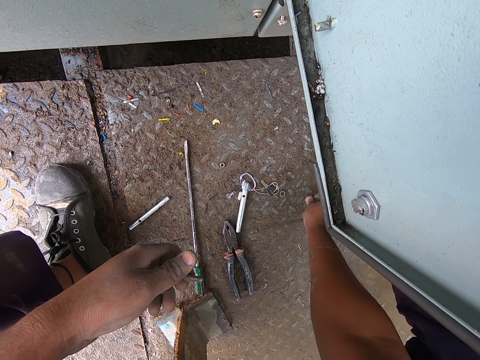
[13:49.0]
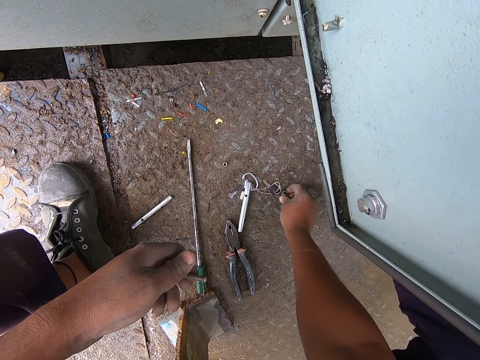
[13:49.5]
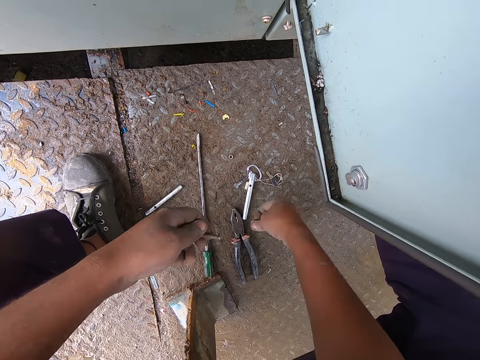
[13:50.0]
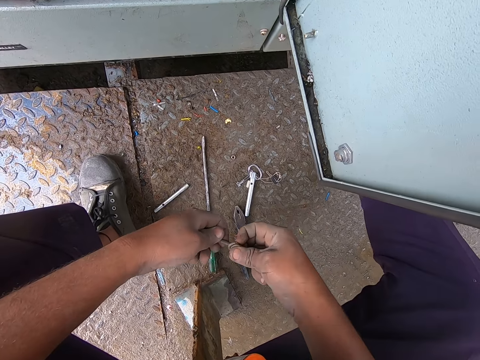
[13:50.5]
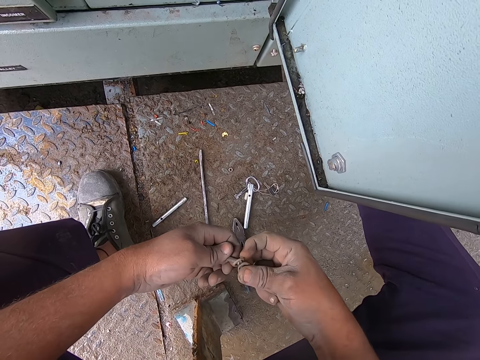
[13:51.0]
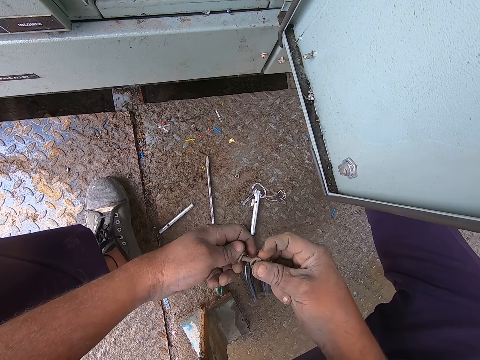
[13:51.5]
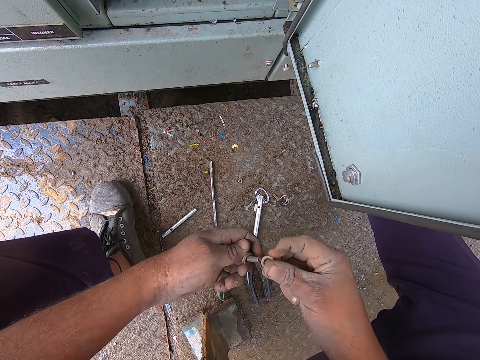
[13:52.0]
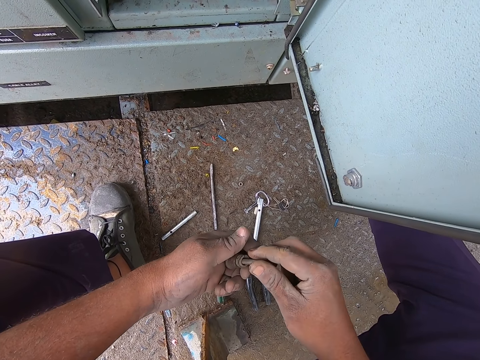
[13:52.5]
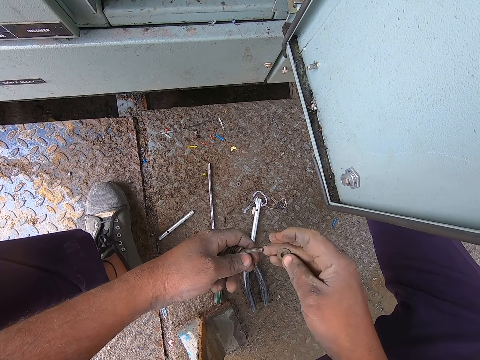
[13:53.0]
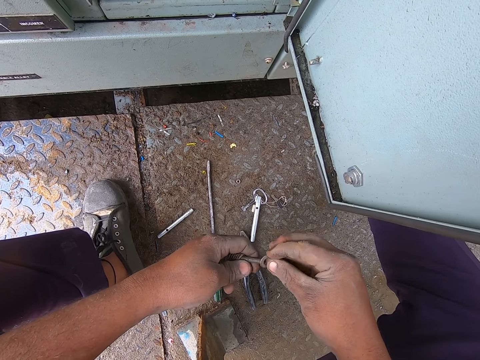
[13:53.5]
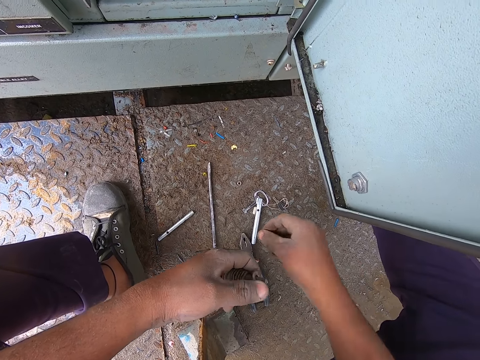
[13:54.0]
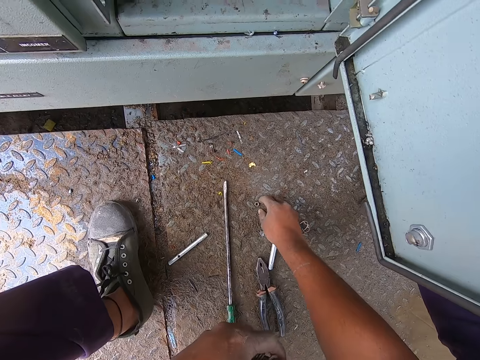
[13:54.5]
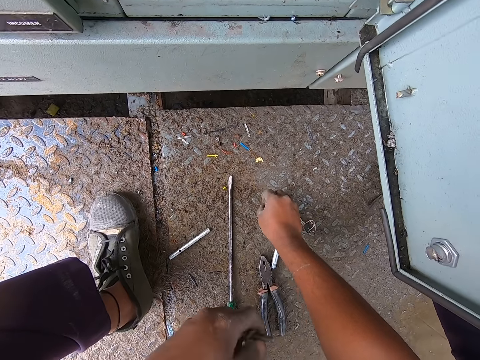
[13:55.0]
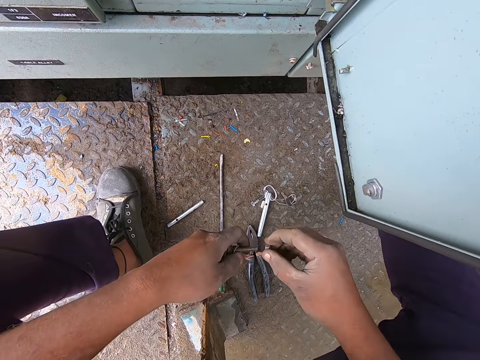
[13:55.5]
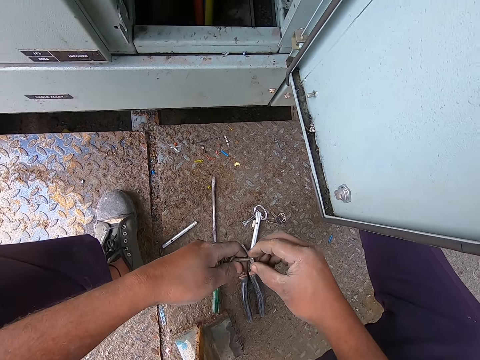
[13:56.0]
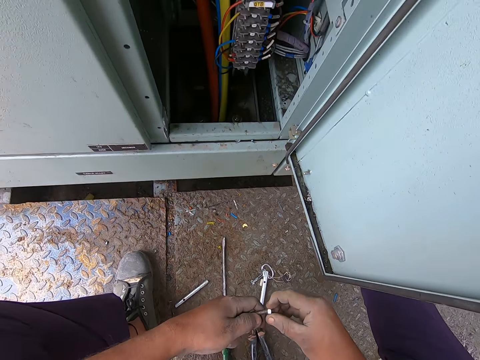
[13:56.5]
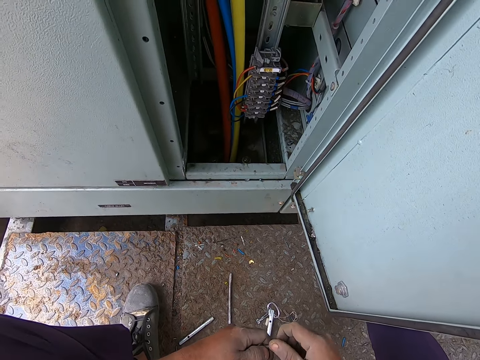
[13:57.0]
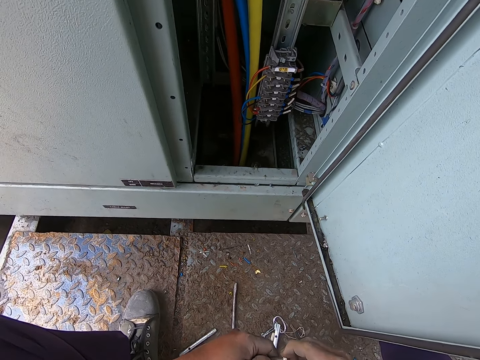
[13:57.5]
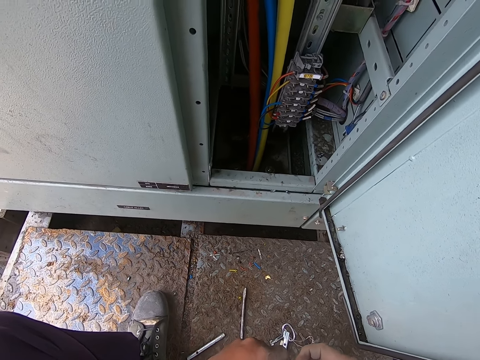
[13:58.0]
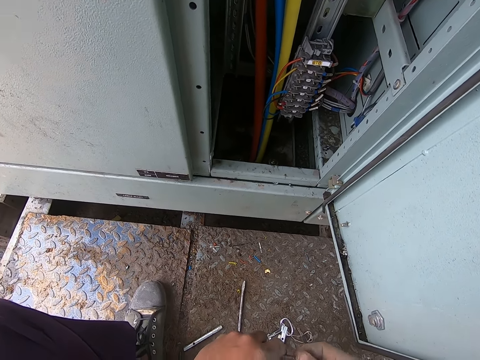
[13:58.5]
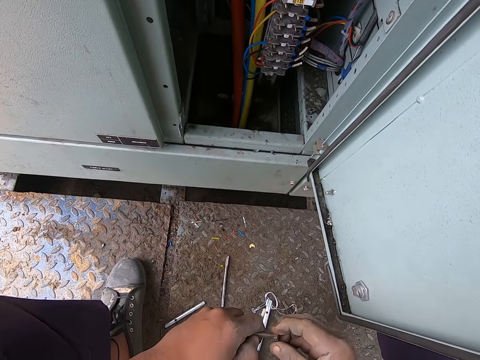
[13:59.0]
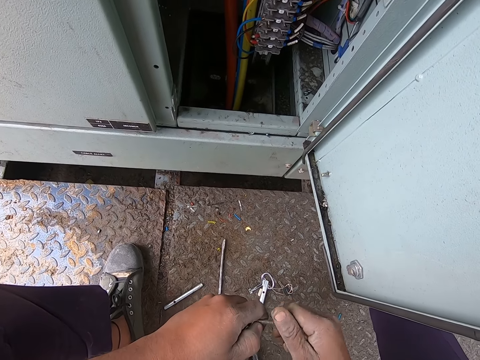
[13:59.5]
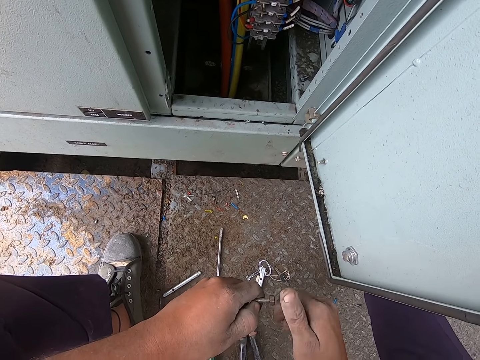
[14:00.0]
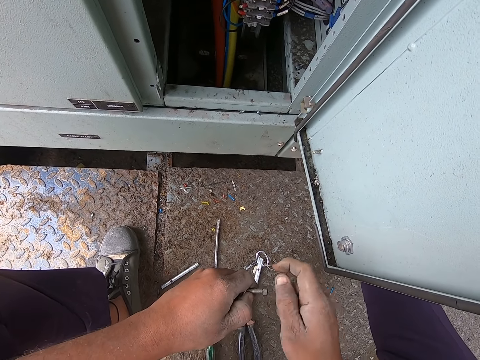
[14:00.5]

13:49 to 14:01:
The camera wearer fixes the nuts to the bolt. They put the washers on a metal. They pick the nuts from the floor. They take a bolt on the floor. They fix the nuts to the bolt. They tie the bolt to the metal.

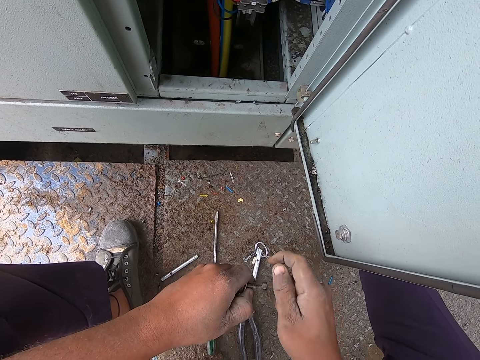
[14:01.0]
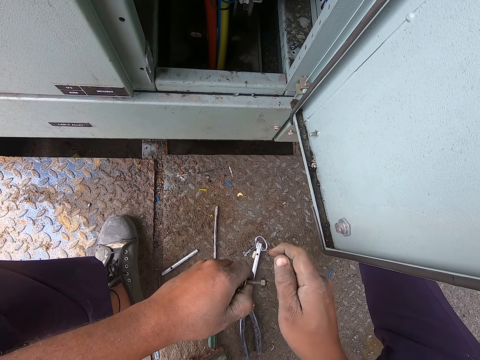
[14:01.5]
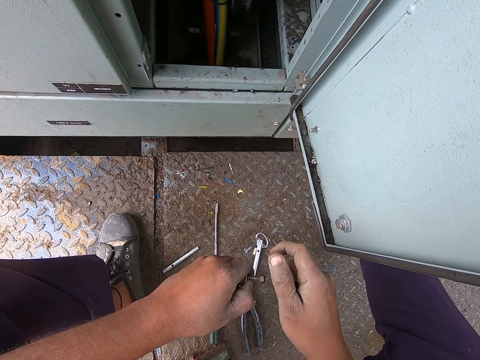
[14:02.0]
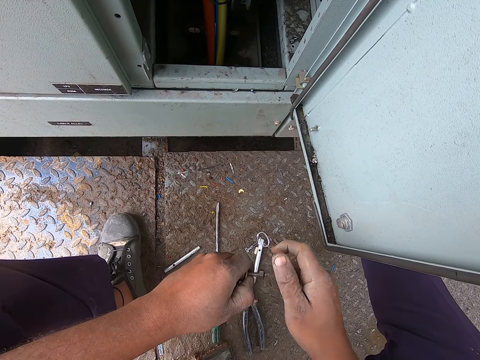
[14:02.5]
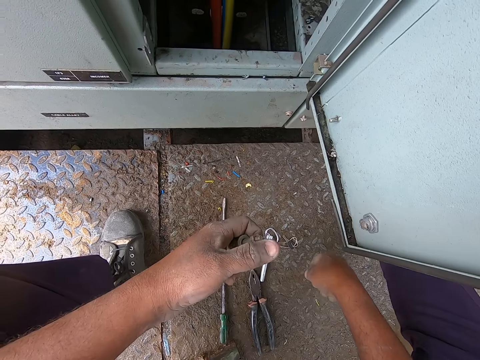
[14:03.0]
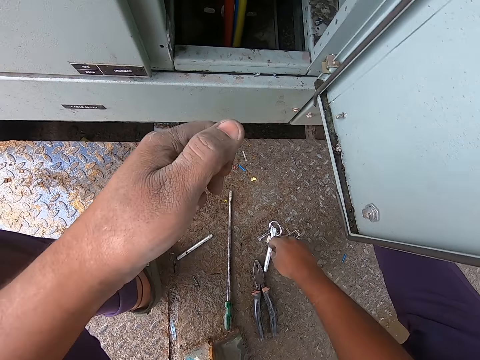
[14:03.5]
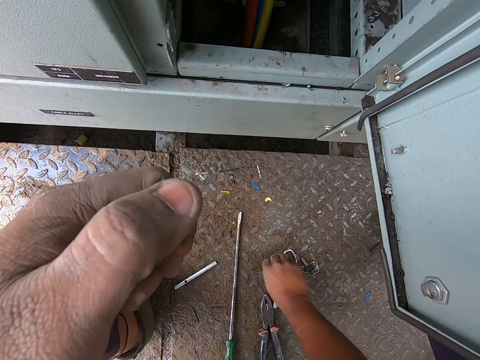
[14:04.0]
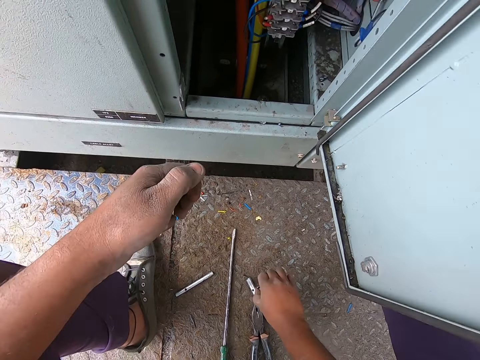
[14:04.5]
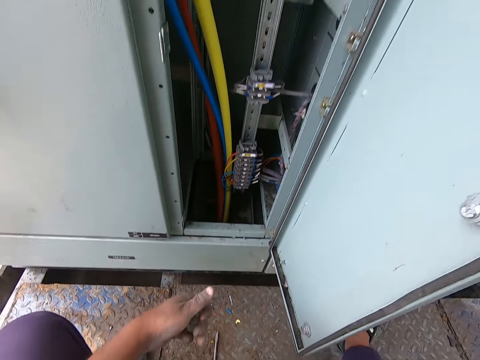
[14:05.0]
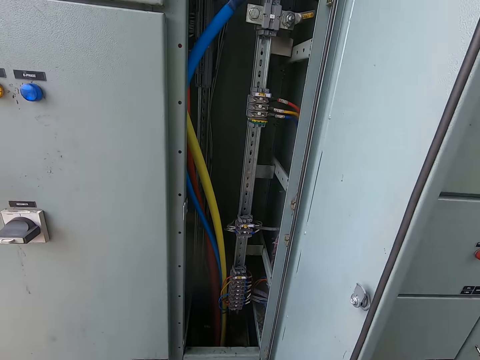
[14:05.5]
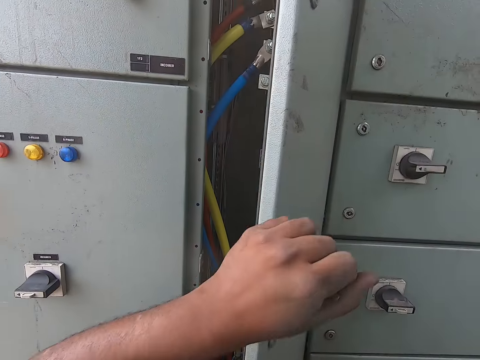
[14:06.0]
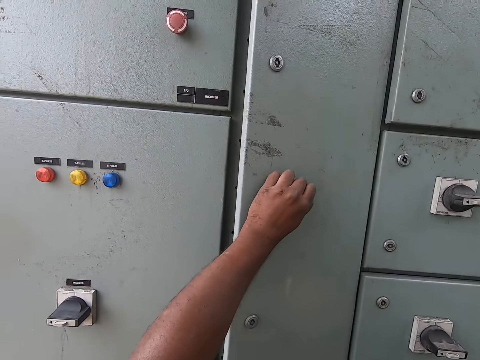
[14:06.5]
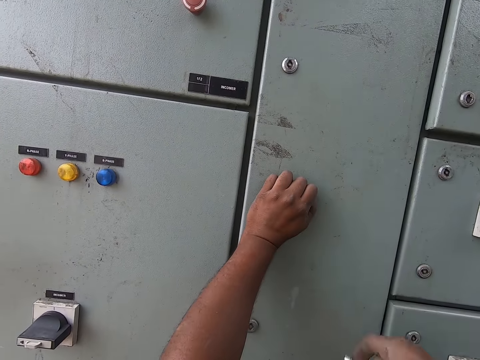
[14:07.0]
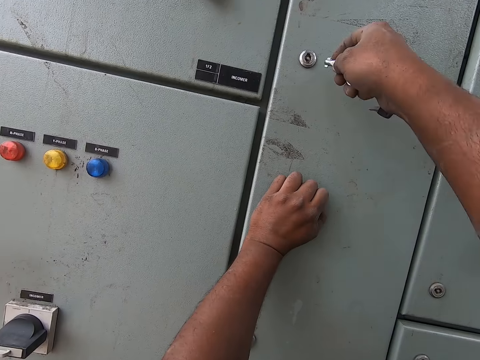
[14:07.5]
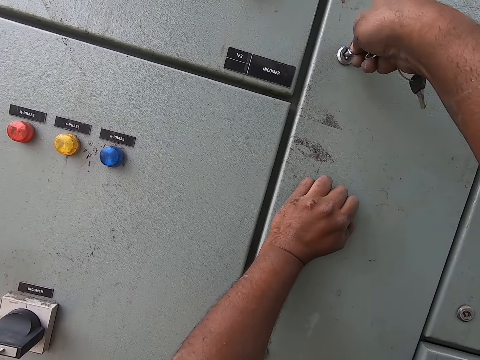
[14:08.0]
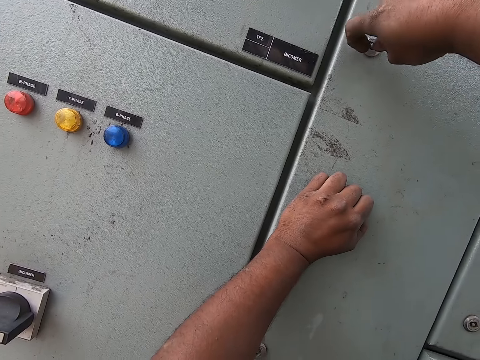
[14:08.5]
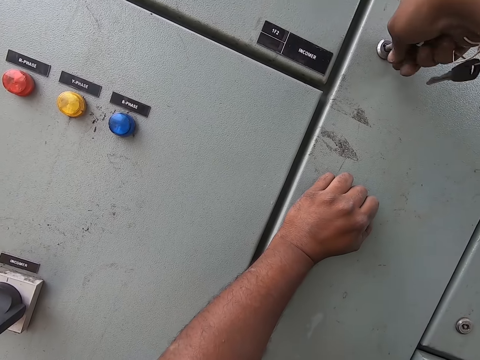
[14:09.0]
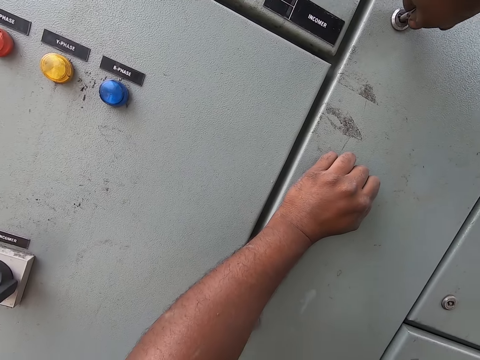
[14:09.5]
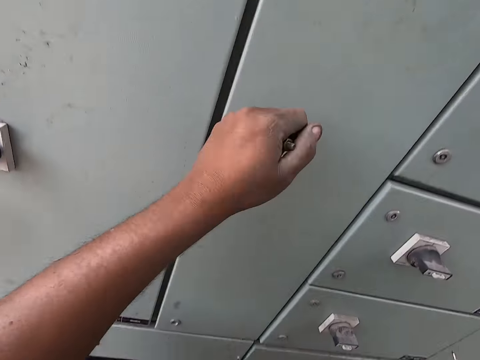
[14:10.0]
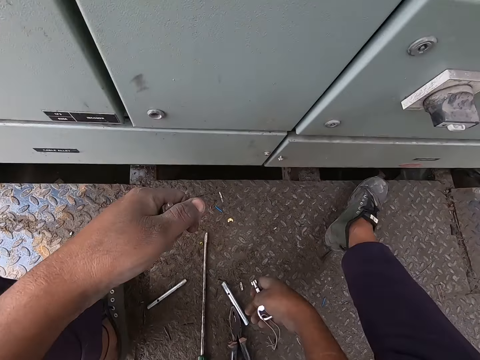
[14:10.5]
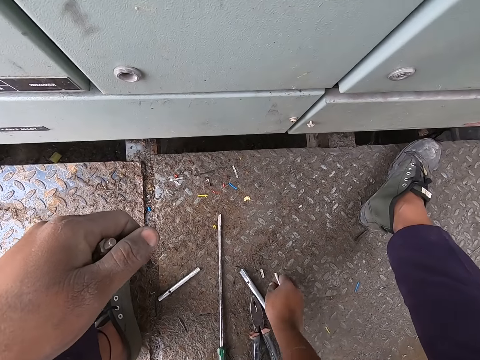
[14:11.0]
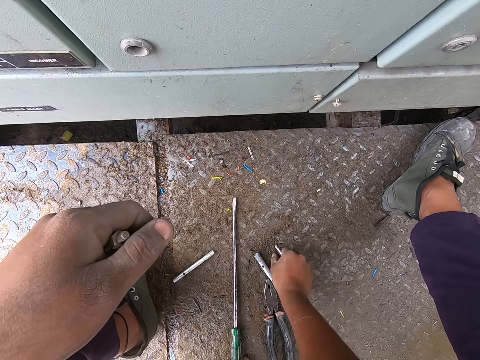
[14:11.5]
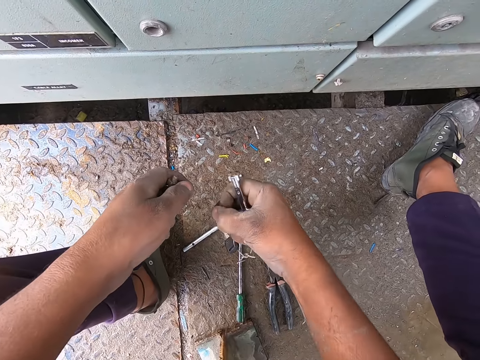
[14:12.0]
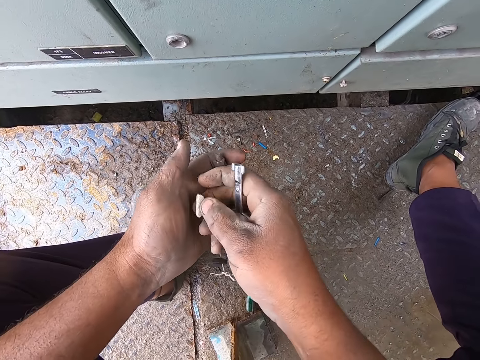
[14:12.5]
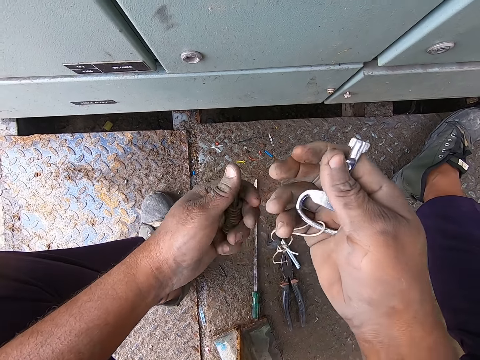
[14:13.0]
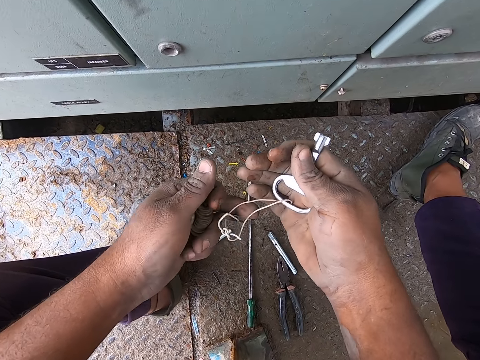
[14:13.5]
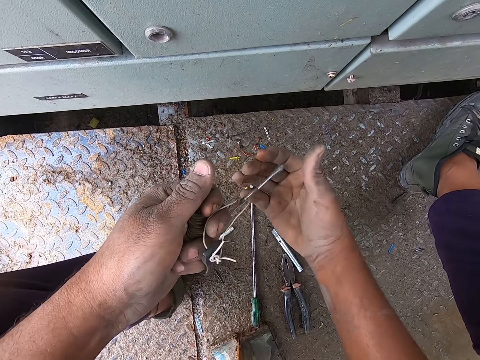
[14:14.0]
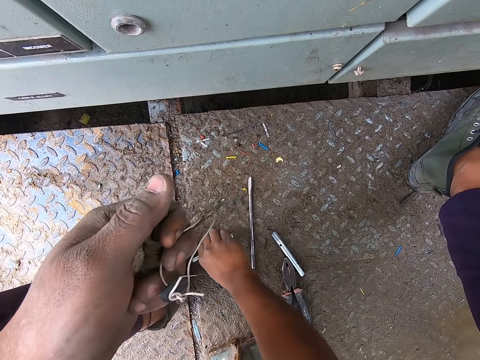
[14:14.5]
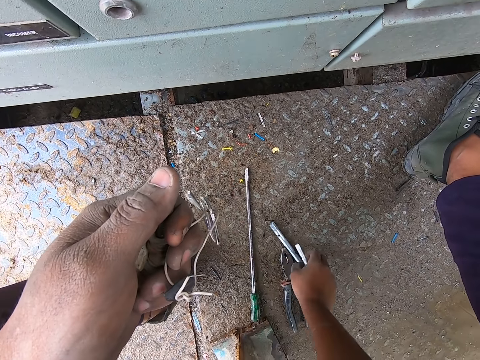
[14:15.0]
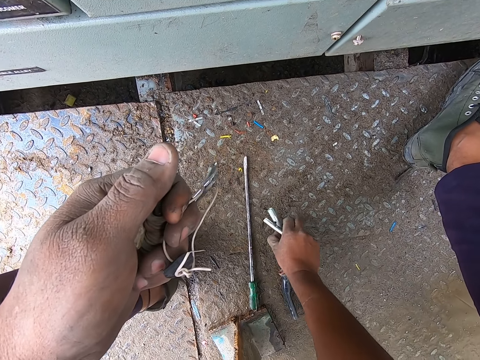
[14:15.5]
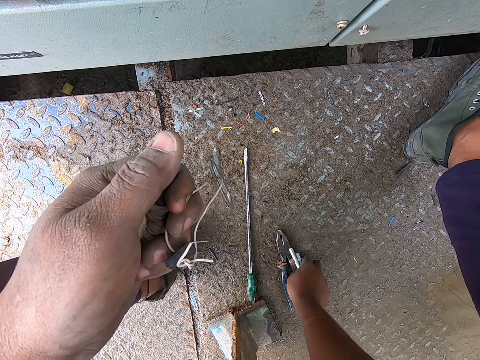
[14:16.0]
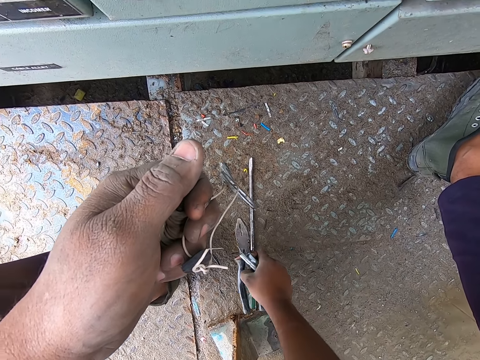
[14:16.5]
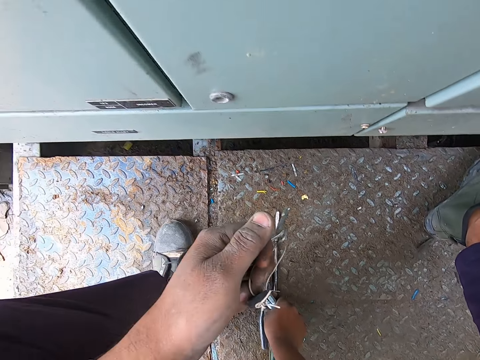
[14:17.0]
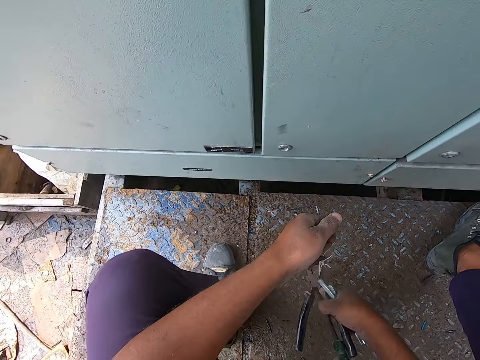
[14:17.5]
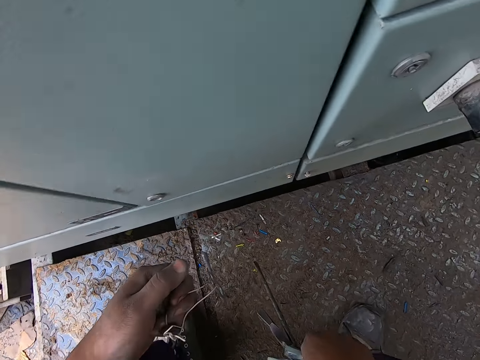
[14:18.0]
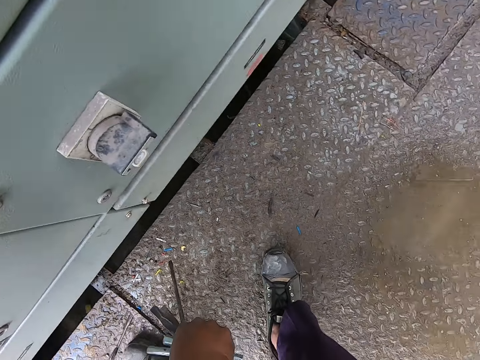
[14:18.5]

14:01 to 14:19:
The camera wearer takes the keys on the floor. He pushes a door. He closes the door with the key. He picks the bolt from the floor with his right hand. He exchanges the bolt to the left hand. He drops something in his palm. He hangs the keys on his finger, to the left hand. He collects the tools from the floor. He grabs a metal, takes another metal, lifts pliers and carries a screwdriver.
